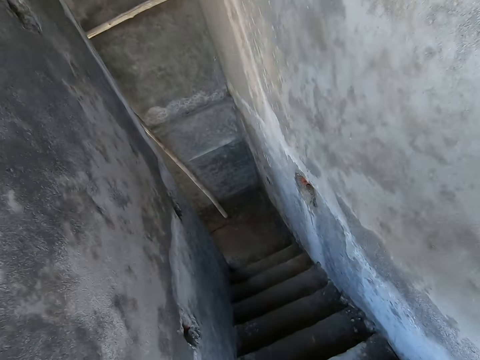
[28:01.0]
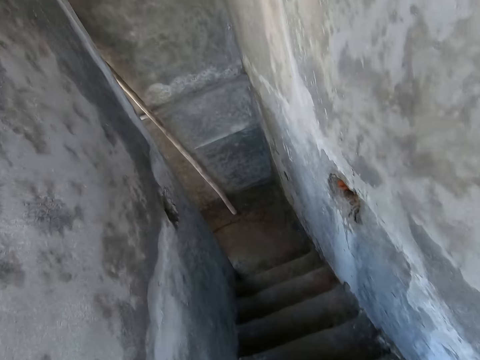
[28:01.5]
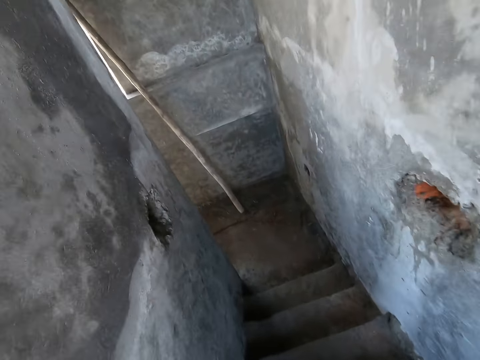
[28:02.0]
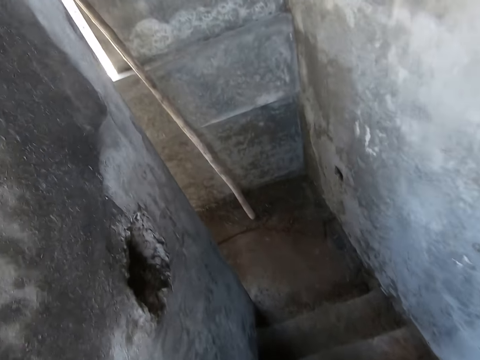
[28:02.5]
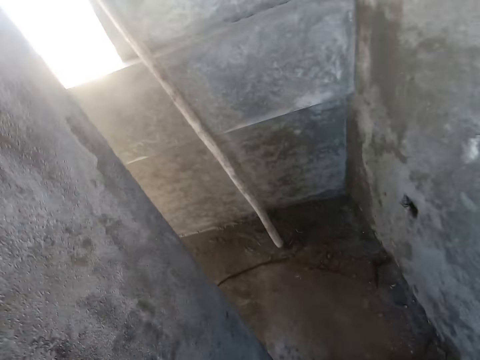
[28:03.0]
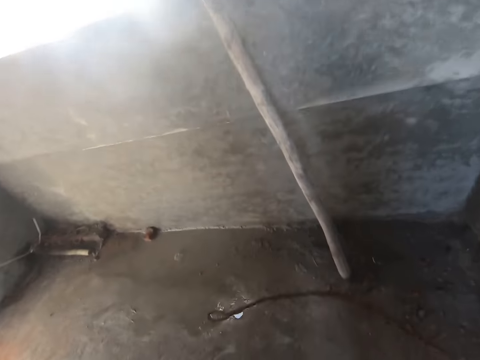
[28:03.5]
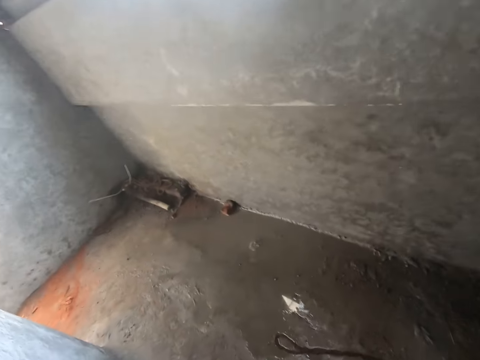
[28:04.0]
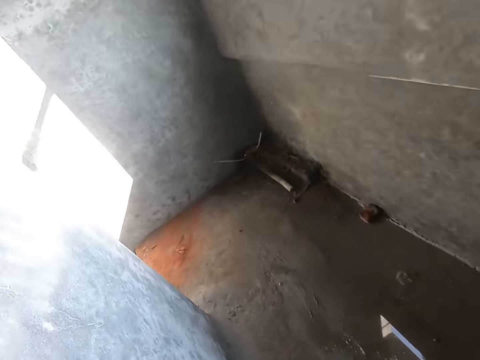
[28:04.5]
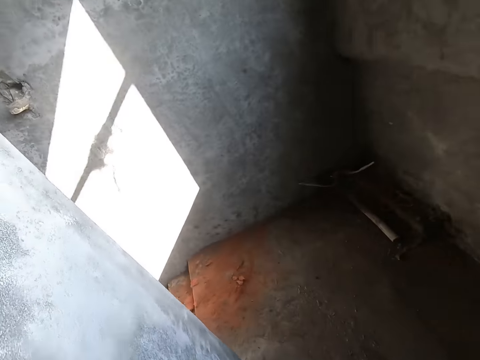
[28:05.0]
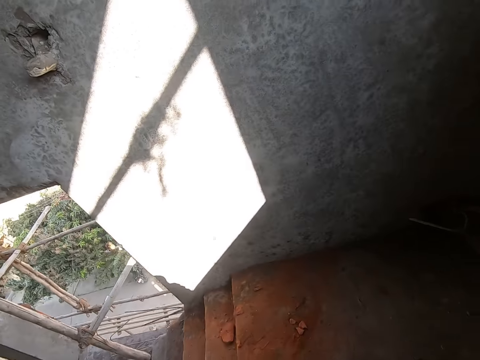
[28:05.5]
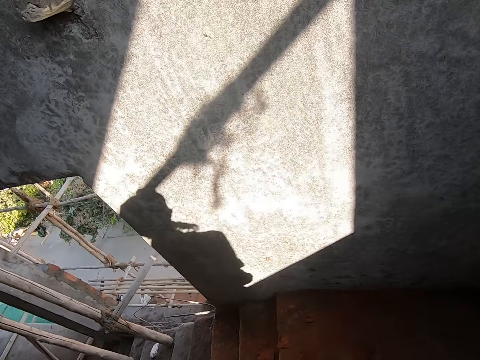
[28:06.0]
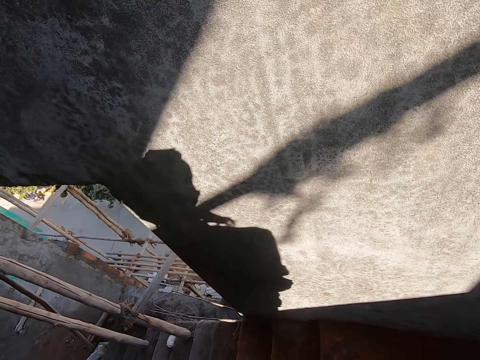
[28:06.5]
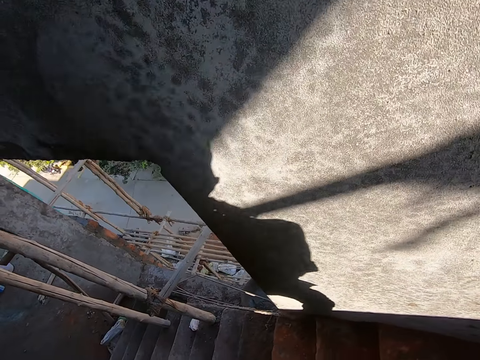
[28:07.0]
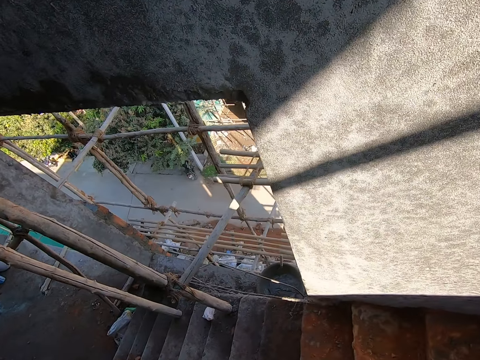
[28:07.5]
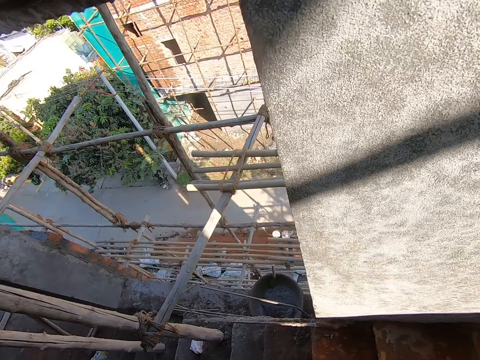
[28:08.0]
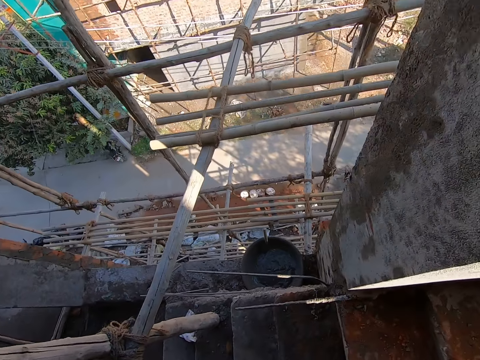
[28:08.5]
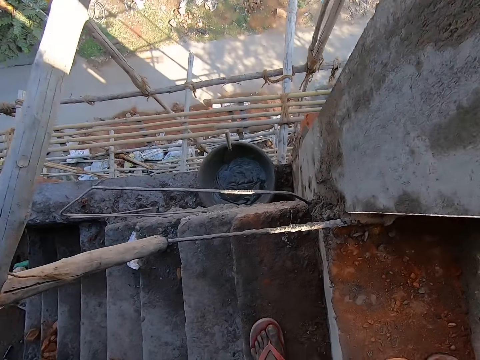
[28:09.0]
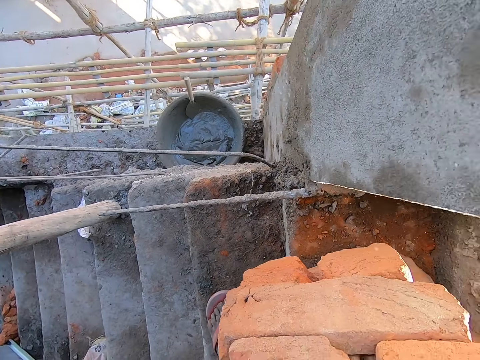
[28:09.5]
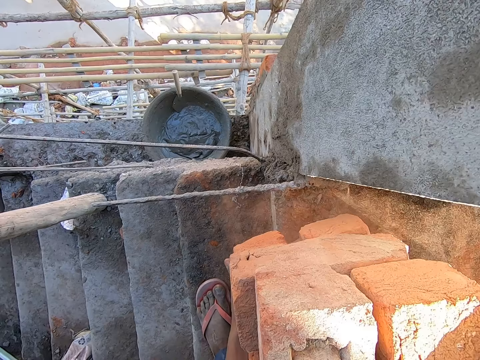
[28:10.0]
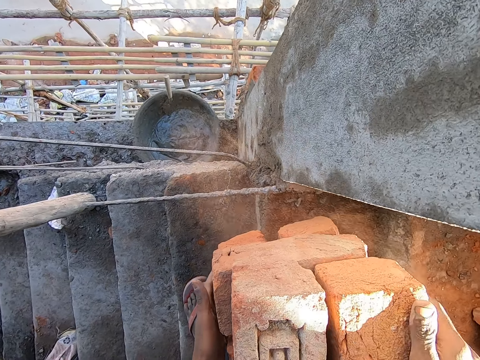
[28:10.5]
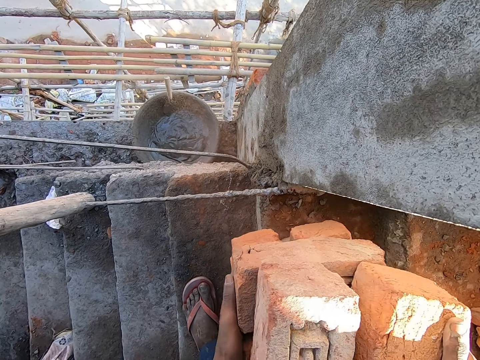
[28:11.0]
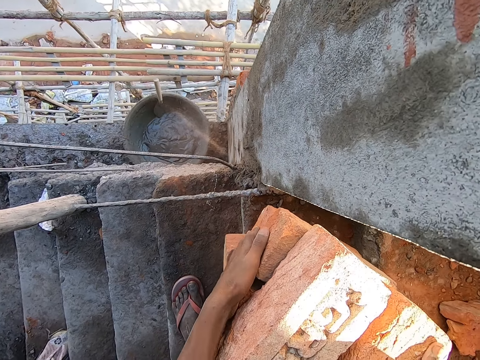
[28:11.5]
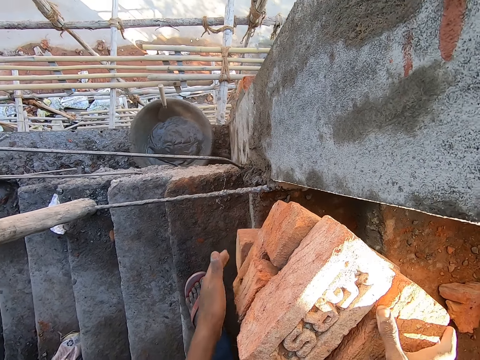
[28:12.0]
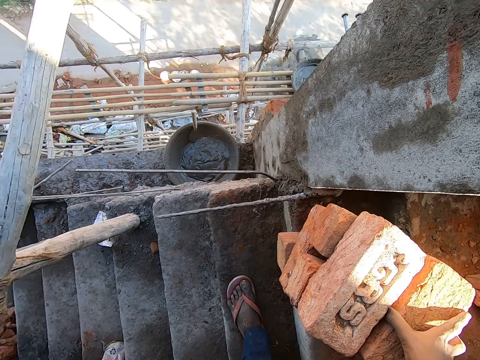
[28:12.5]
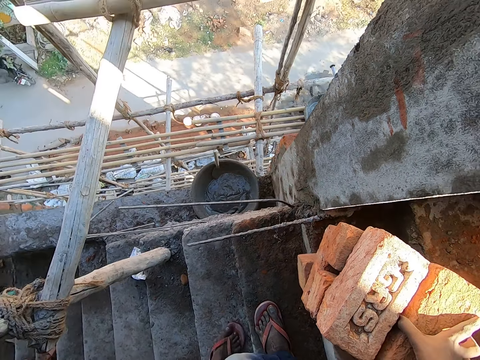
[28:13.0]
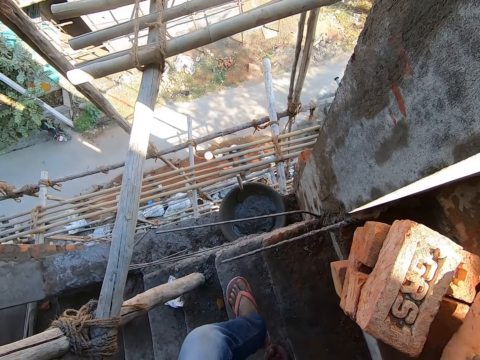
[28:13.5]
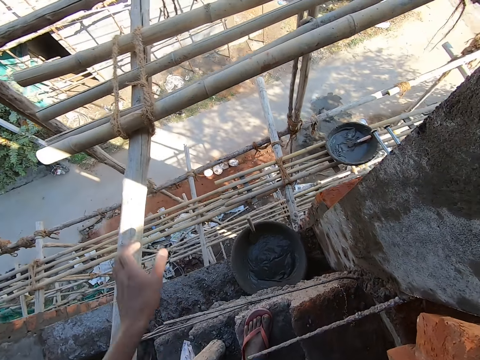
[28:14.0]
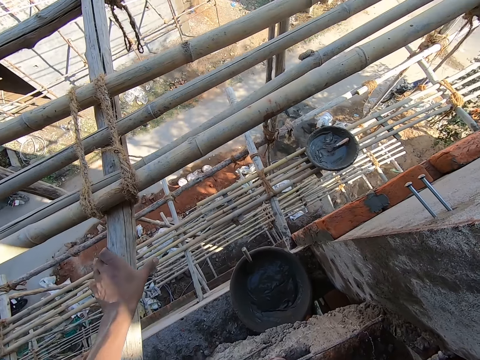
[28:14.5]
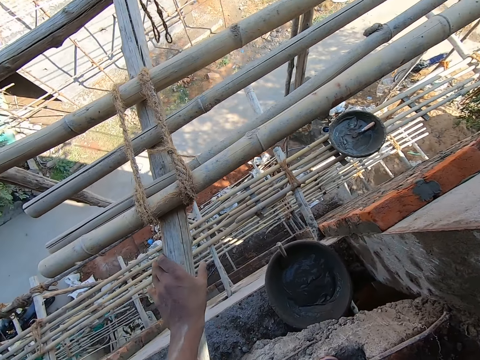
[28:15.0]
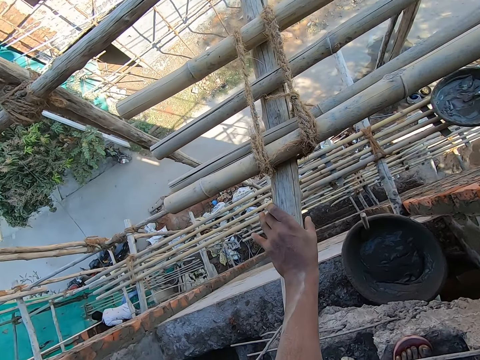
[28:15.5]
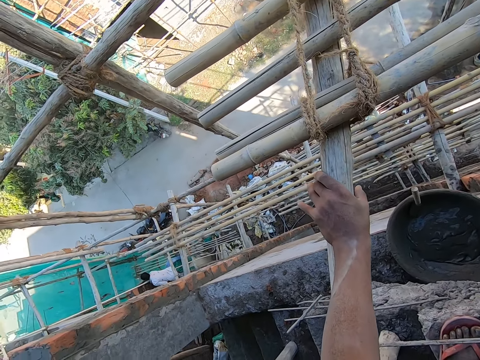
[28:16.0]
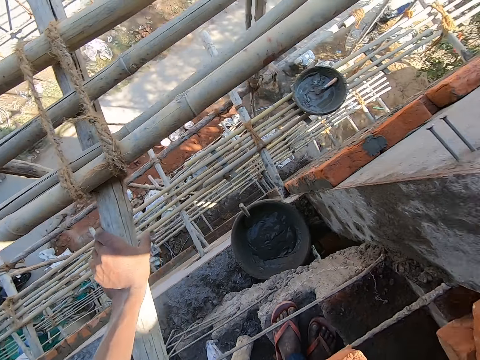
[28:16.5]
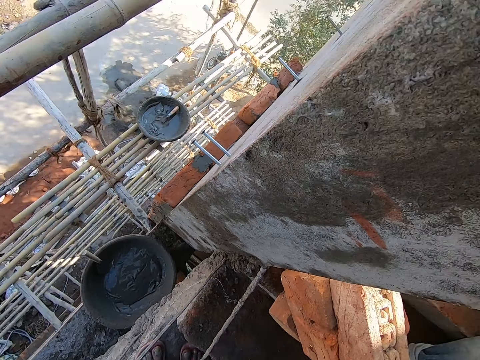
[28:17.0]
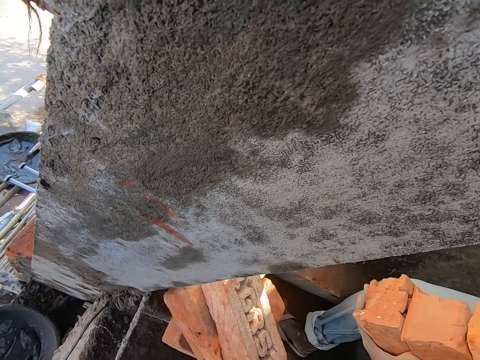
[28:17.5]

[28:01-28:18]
The camera wearer drops the bricks on the floor with both hands. He picks up the brick from the bricks on the floor with his right hand. He interacts with a man. He touches the post.

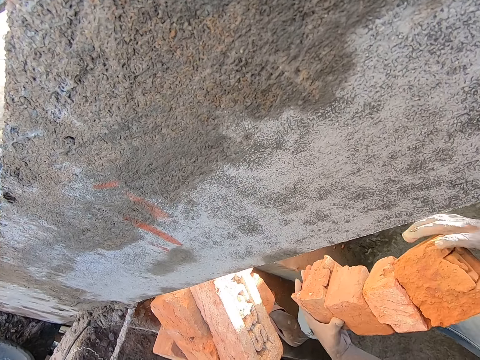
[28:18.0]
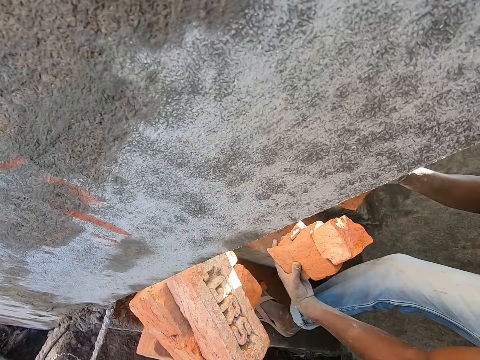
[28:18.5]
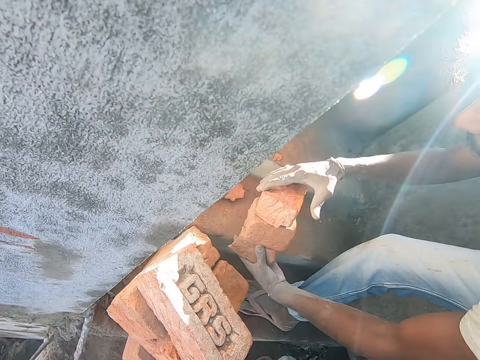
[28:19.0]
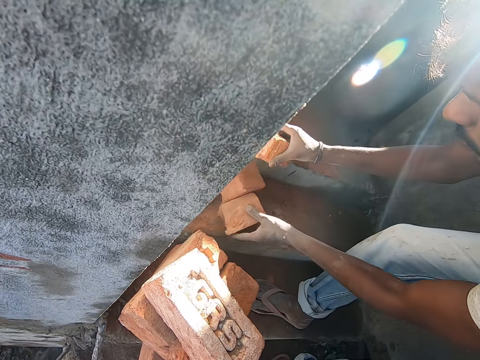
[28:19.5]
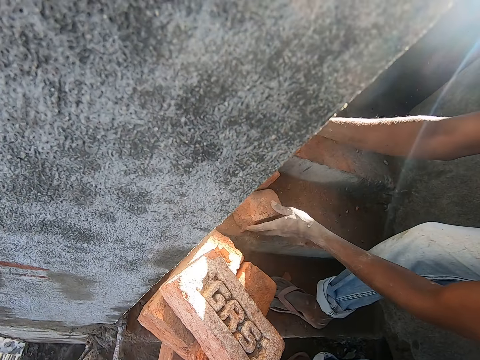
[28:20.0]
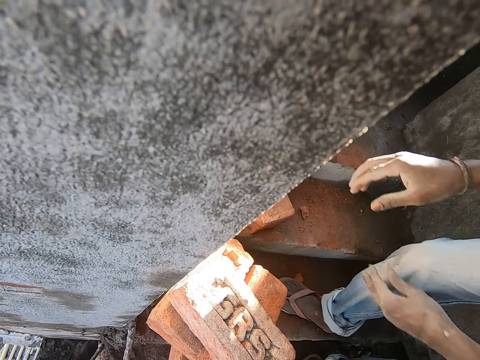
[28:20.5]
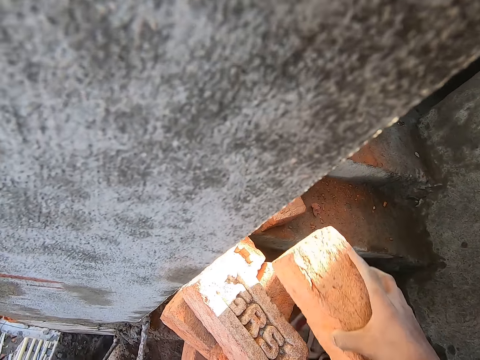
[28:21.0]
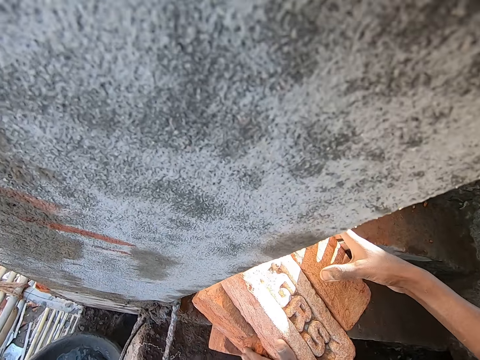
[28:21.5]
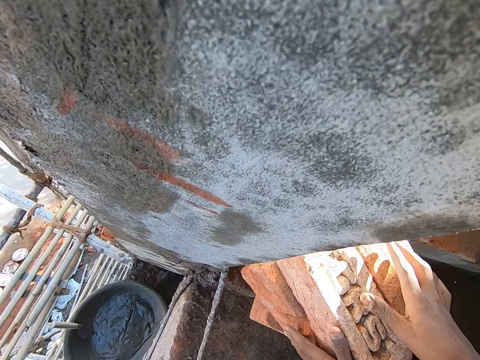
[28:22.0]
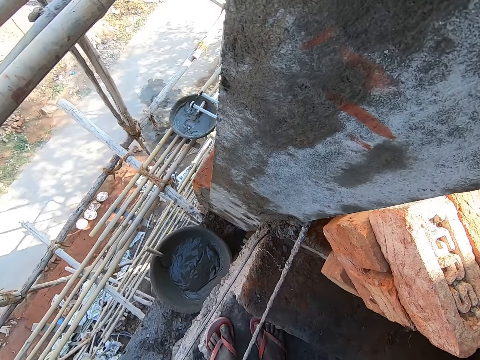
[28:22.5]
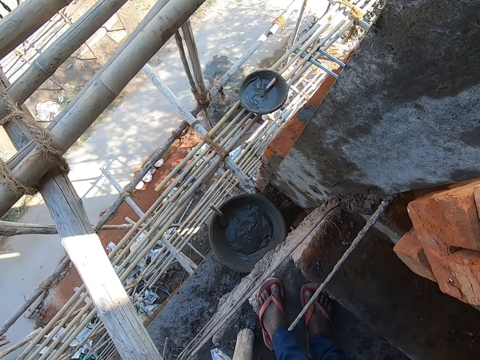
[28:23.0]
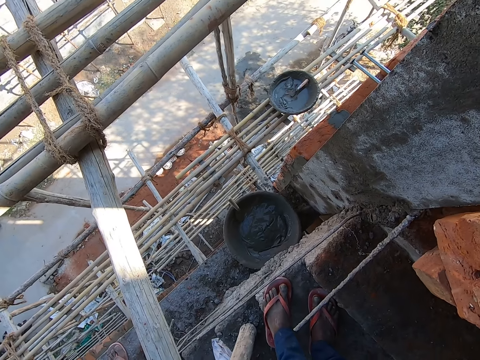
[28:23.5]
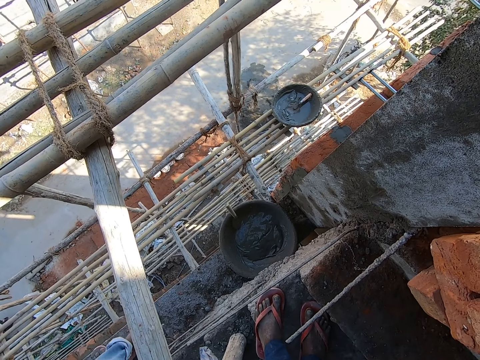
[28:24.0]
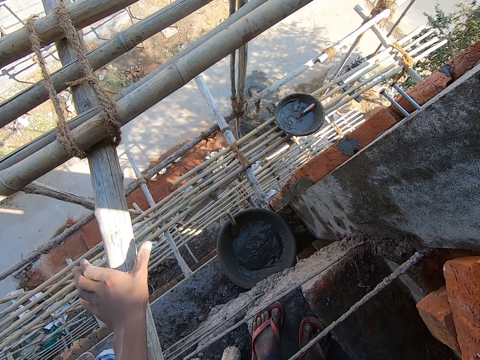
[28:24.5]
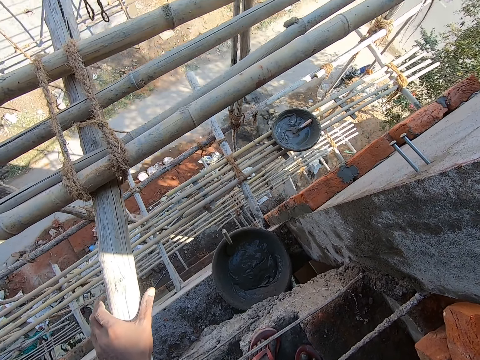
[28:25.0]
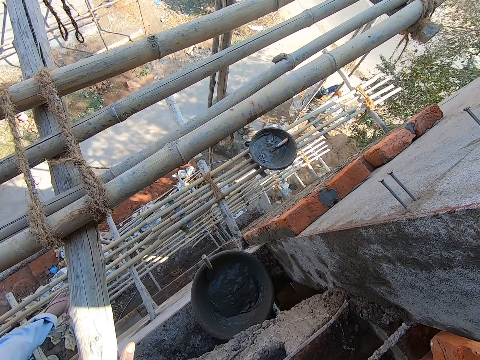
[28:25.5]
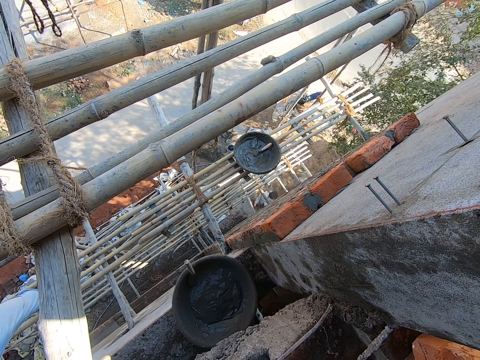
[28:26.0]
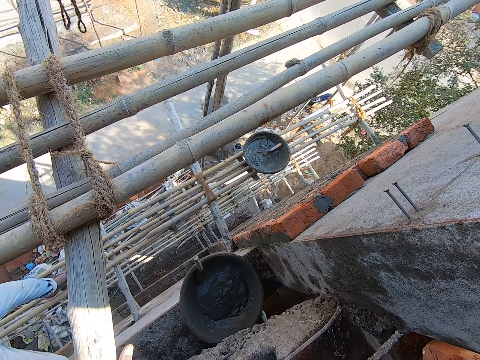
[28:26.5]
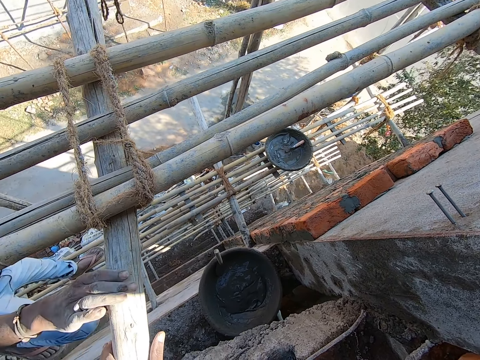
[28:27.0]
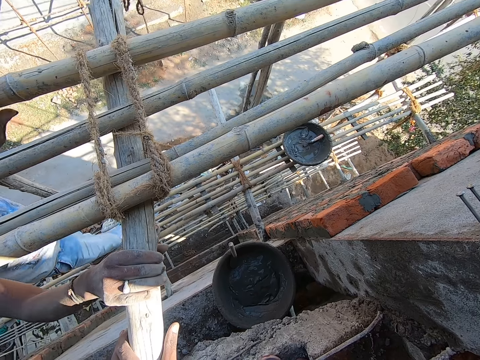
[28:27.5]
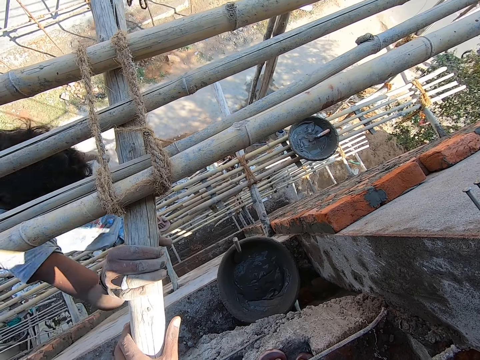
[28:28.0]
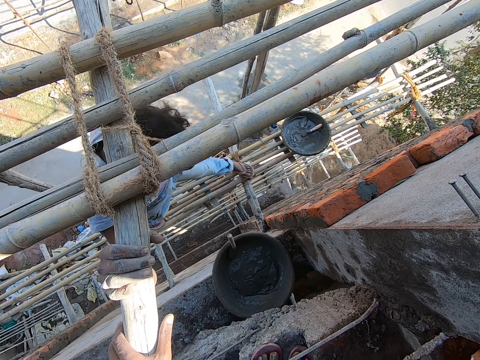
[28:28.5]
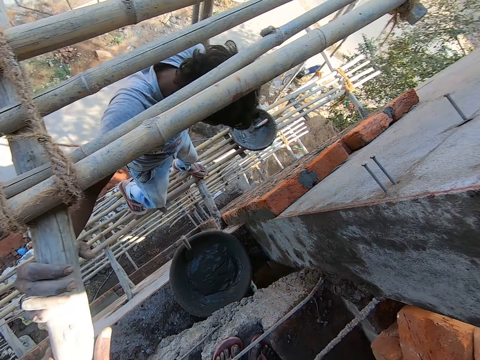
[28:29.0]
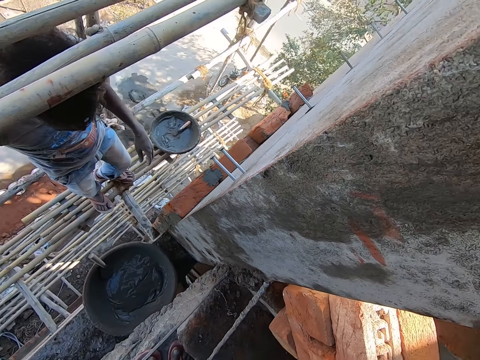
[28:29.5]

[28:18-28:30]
The man drops some bricks on the floor with both hands. The camera wearer takes a brick. He drops the brick on the bricks on the floor with his right hand. He walks around the room. The man climbs a scaffold on the building. The camera wearer touches the post. The man walks along a ladder.
